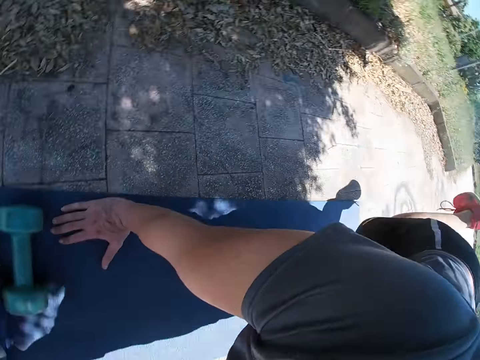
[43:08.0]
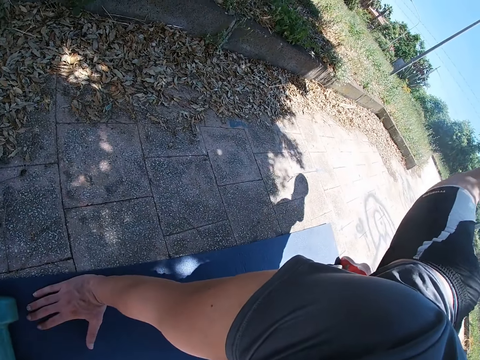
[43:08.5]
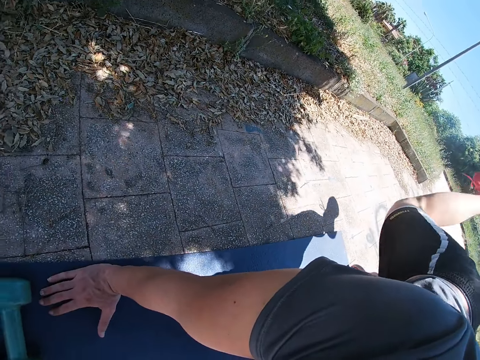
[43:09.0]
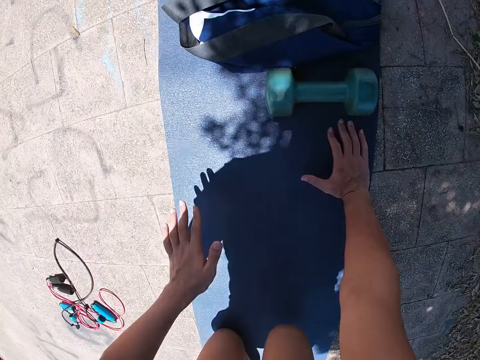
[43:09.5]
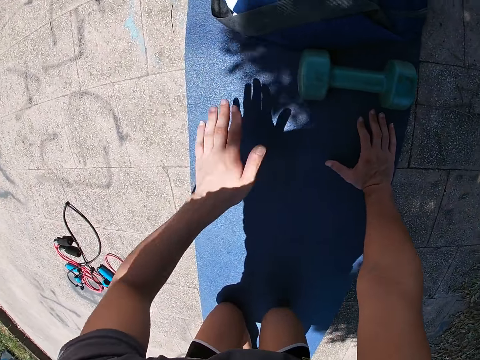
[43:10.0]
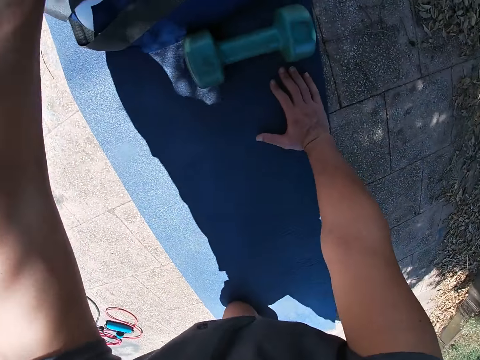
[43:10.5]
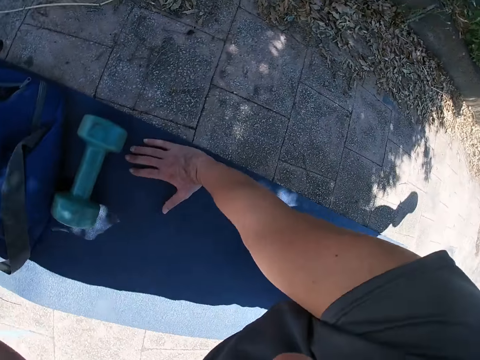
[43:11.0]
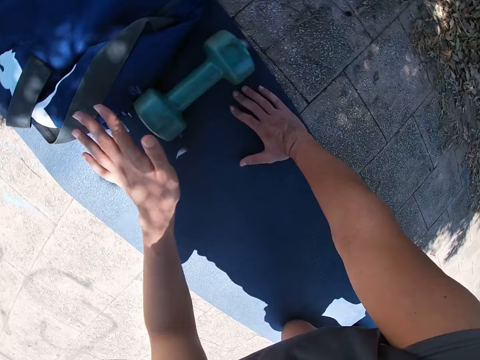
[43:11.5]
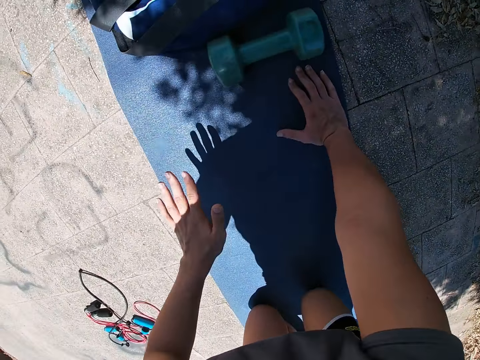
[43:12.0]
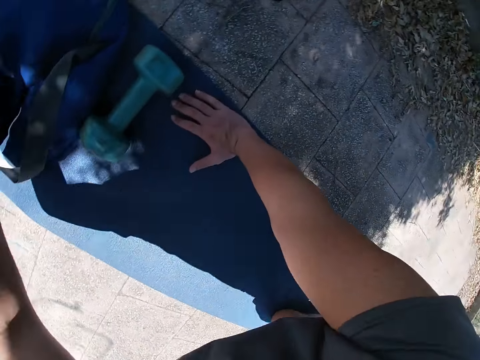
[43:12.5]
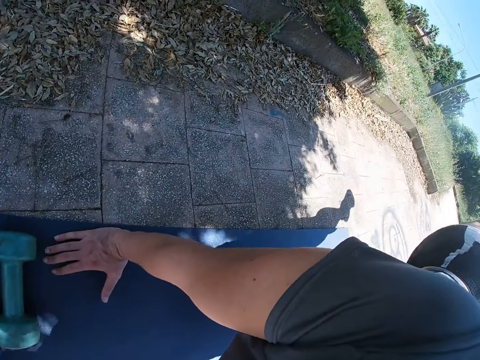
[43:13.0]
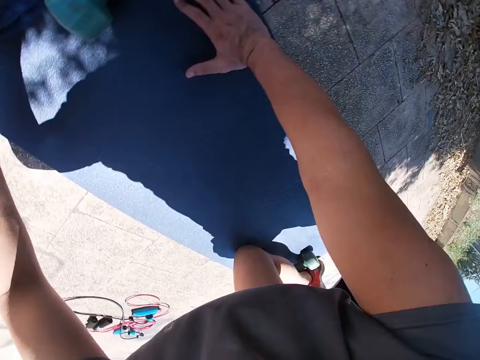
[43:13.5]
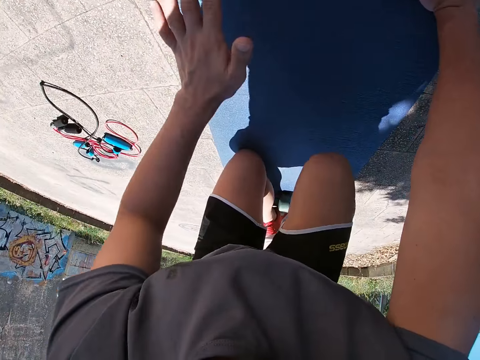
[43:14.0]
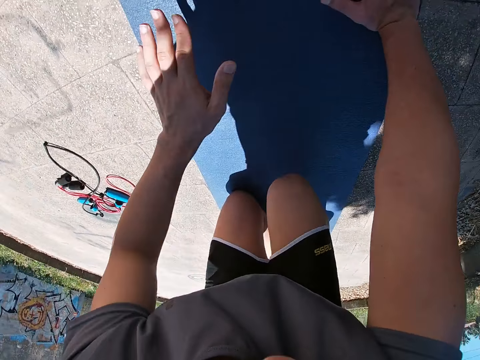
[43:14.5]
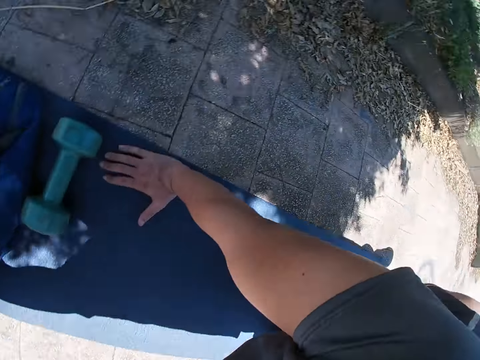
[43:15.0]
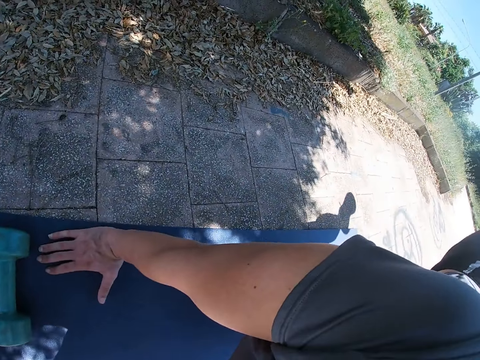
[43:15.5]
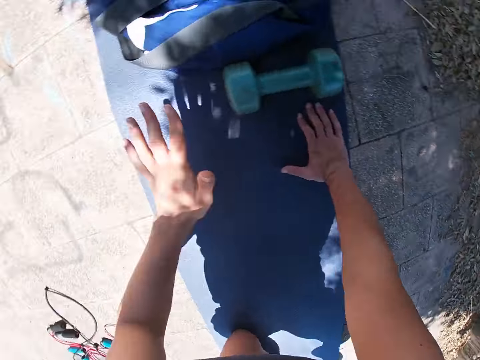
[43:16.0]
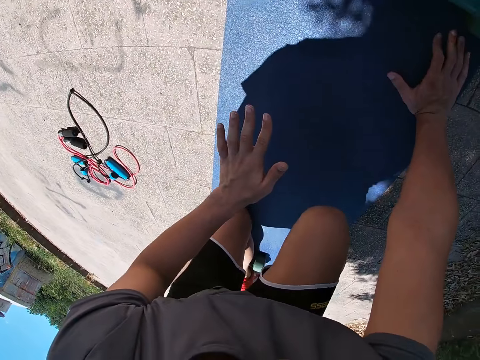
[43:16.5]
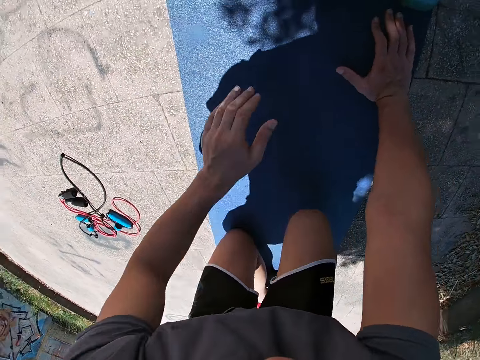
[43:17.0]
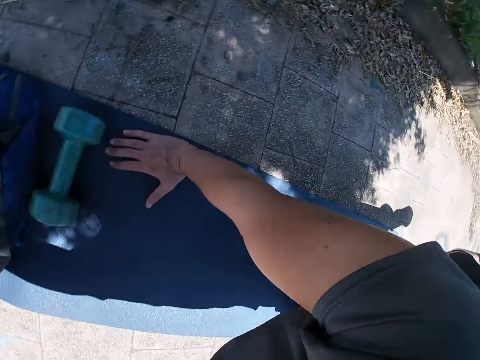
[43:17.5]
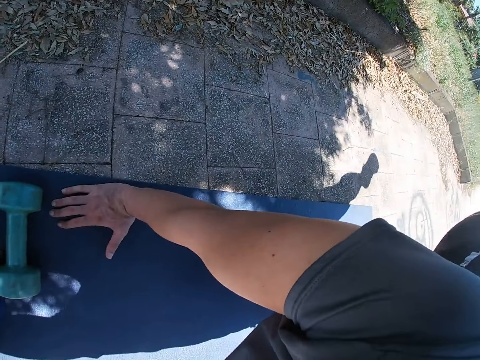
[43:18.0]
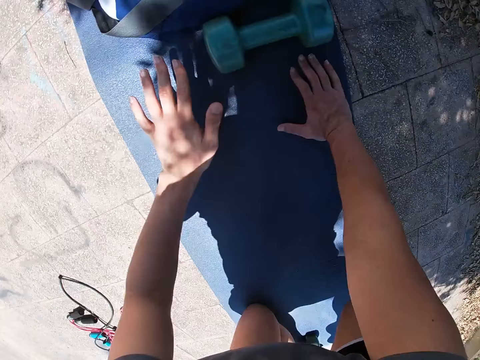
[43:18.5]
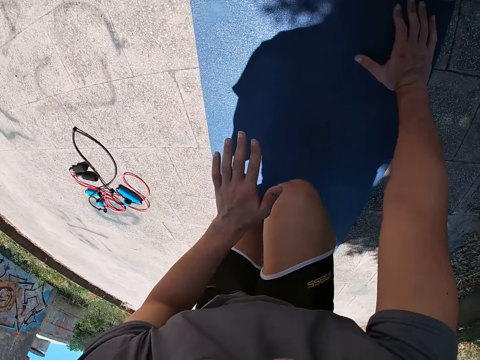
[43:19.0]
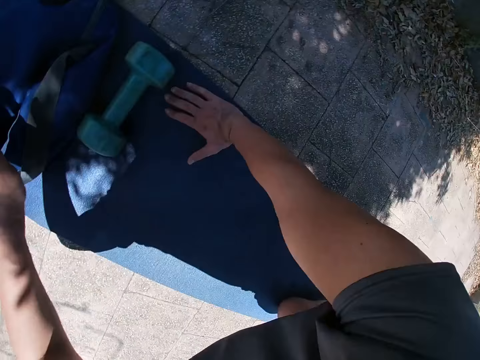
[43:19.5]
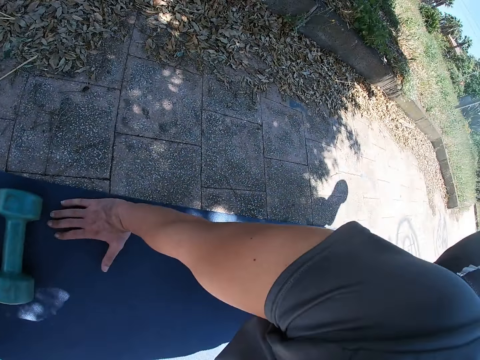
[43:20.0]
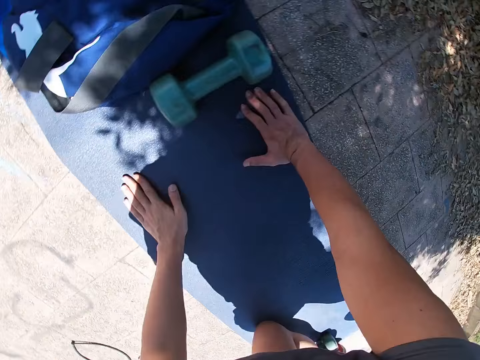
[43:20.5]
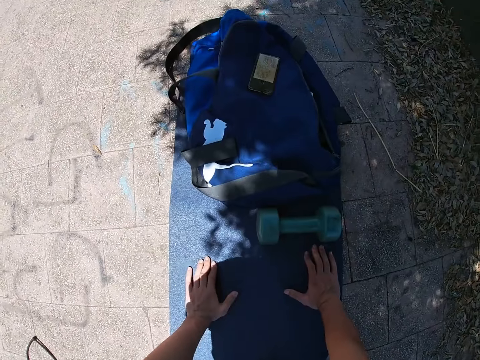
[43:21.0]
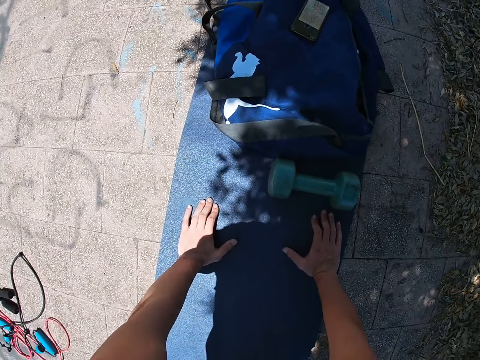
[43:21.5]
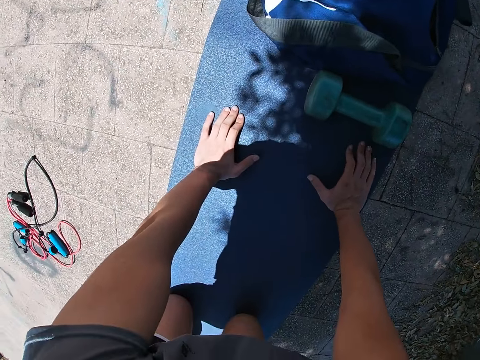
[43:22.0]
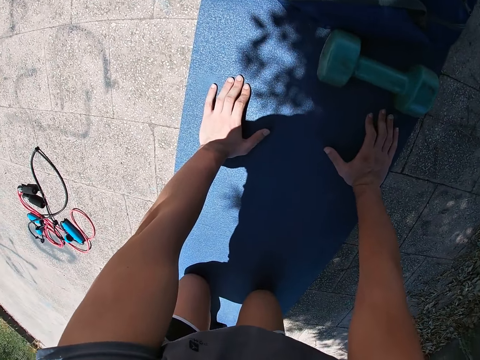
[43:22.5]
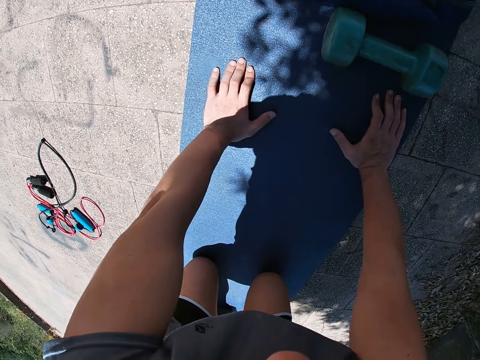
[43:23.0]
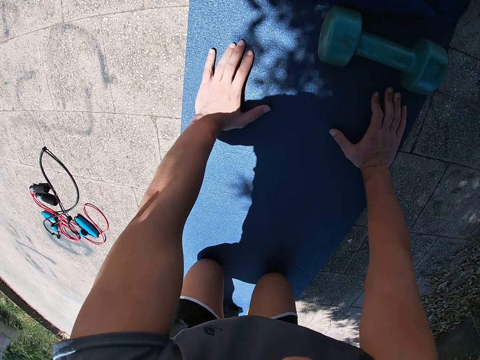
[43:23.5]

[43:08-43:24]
The camera wearer raises the left hand. They lower the hand. They raise the left hand. They lower the left hand. They raise the hand. They lower the left hand. They lift the left hand. They lower the left hand. They raise the left hand. They lower the hand. They raise the left hand.

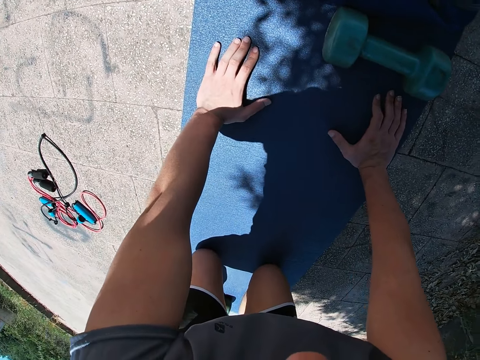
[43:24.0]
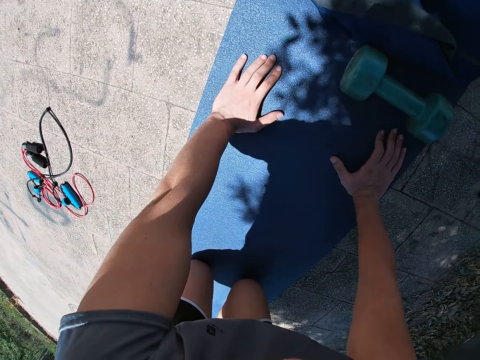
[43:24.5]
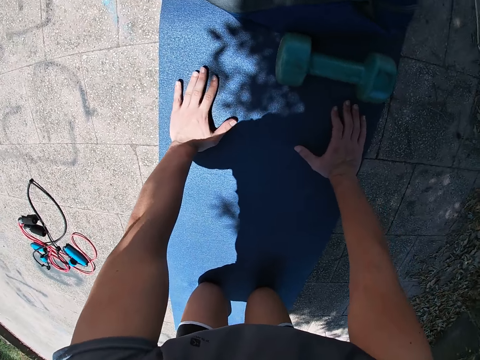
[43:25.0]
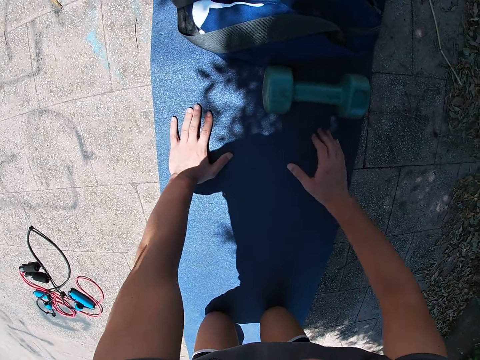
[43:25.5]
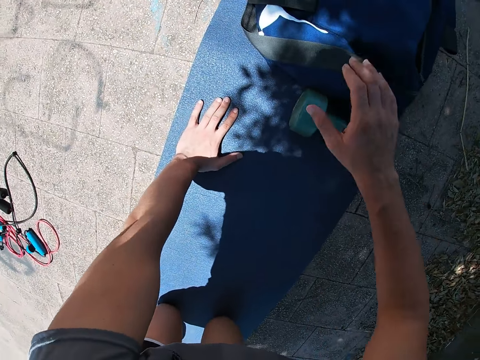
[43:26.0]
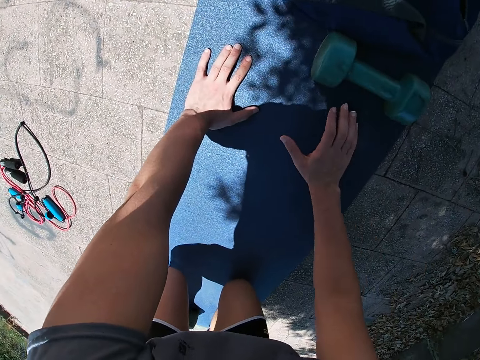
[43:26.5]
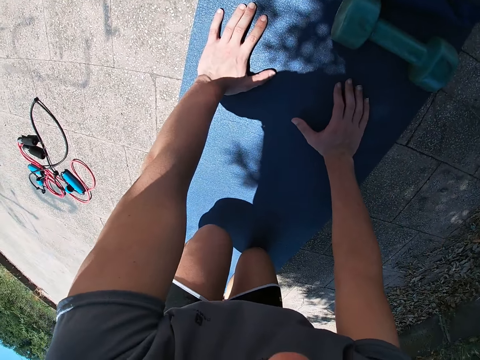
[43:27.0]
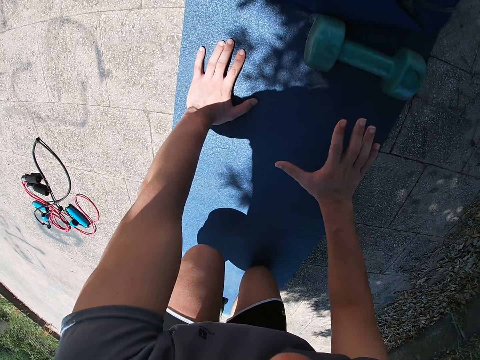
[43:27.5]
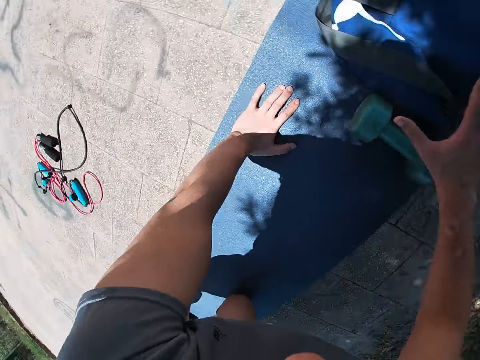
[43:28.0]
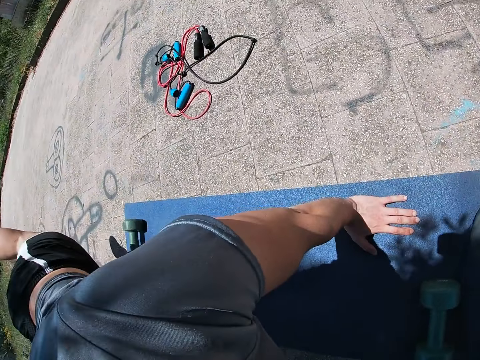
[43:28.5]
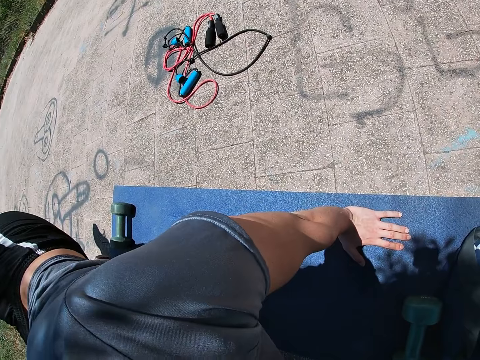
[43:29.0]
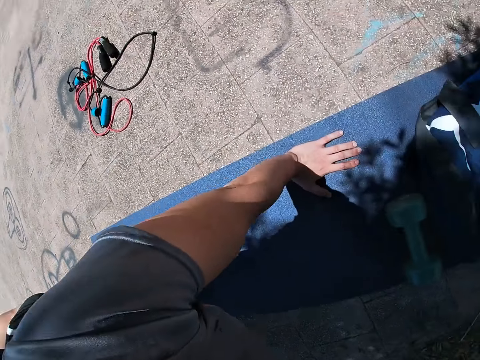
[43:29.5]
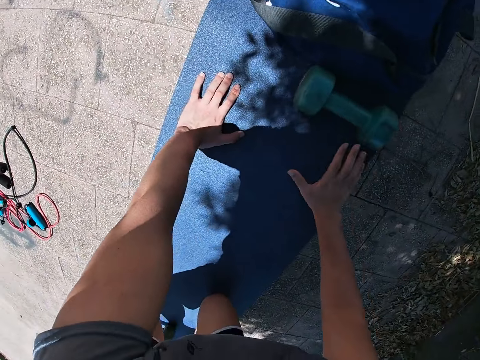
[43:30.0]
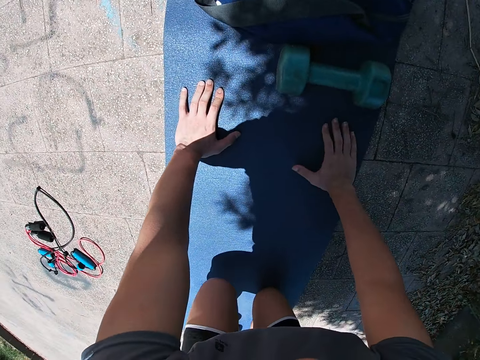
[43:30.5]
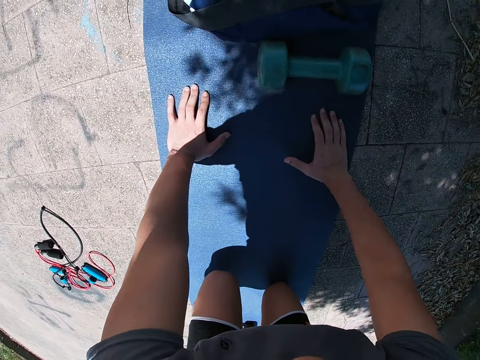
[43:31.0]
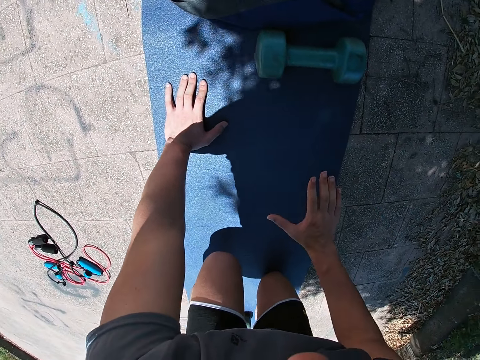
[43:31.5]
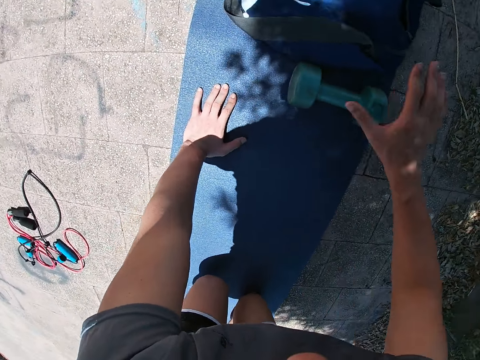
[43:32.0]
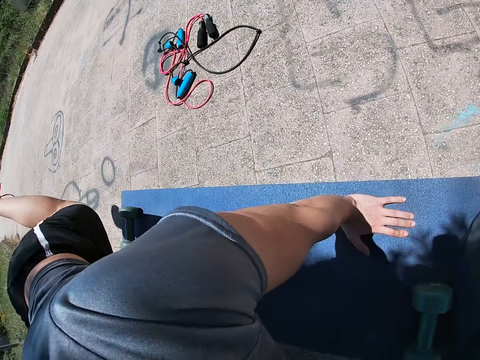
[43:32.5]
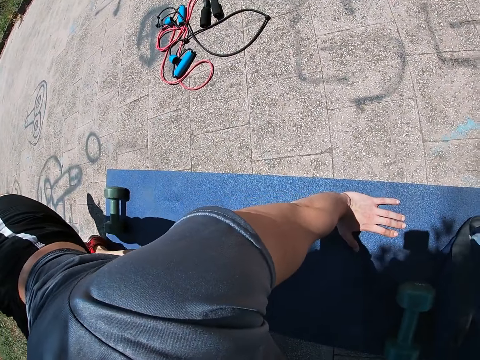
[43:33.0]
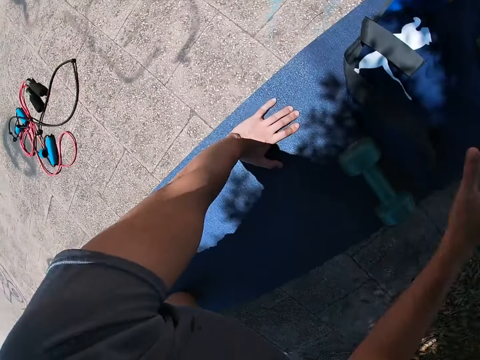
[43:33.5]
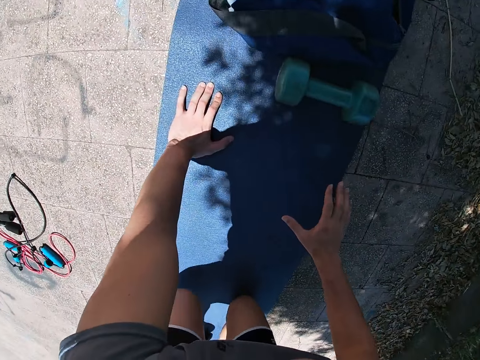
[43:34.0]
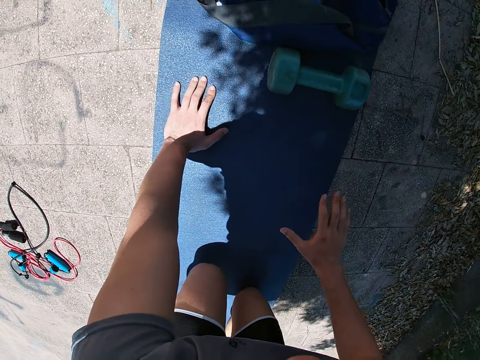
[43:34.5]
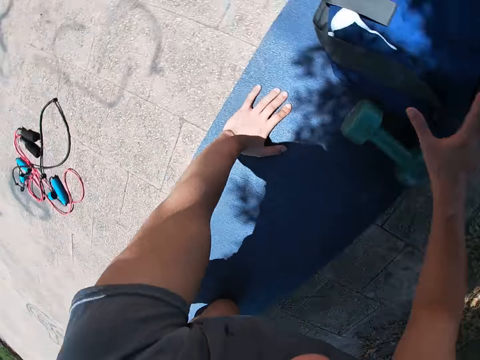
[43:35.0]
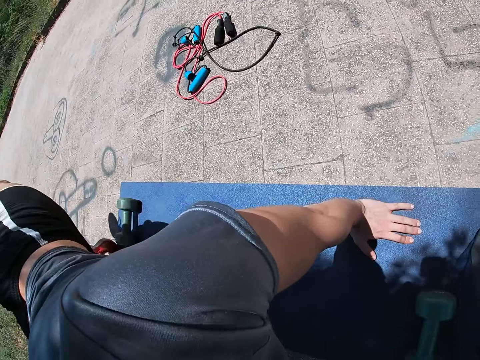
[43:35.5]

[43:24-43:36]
The camera wearer lifts his right hand. He raises his right hand. He lowers the right hand. He lifts the right hand. He lowers the right hand.
